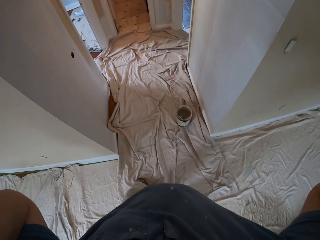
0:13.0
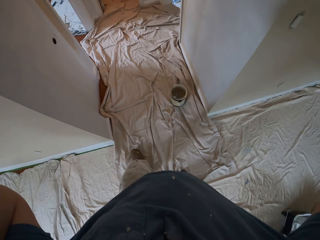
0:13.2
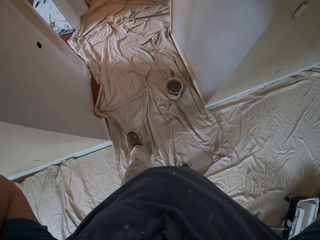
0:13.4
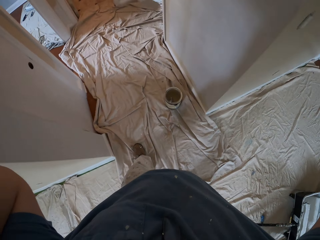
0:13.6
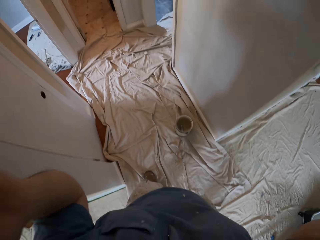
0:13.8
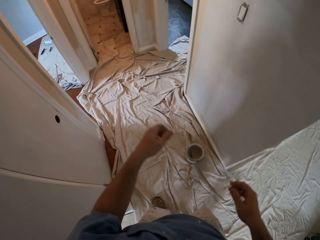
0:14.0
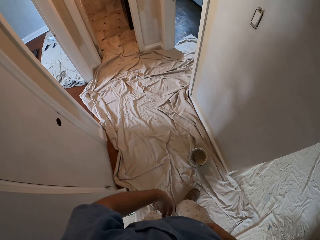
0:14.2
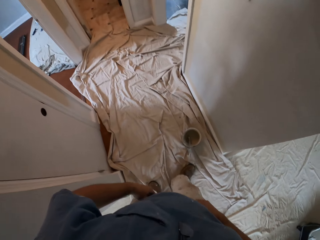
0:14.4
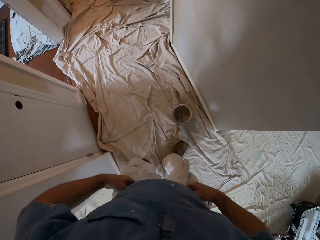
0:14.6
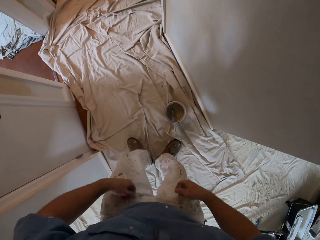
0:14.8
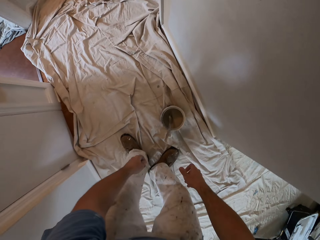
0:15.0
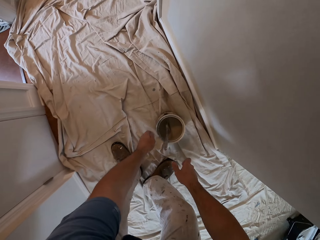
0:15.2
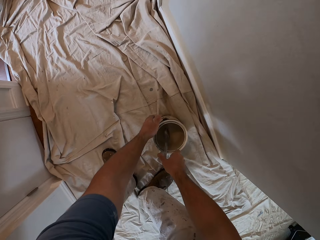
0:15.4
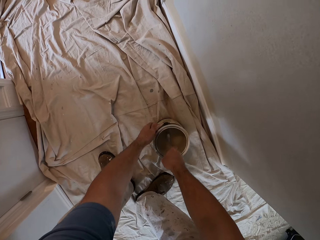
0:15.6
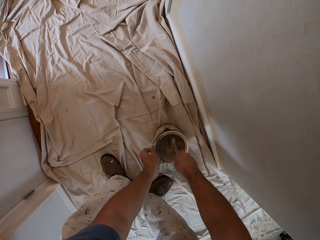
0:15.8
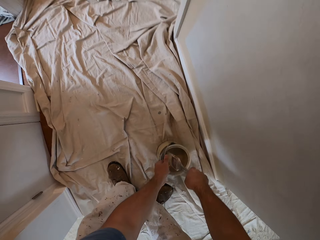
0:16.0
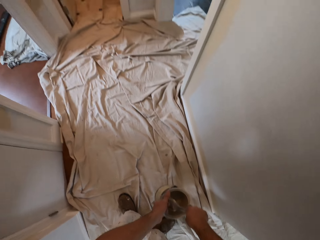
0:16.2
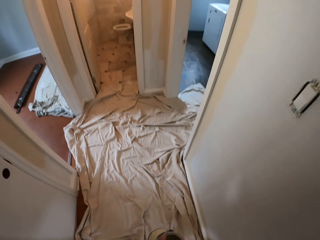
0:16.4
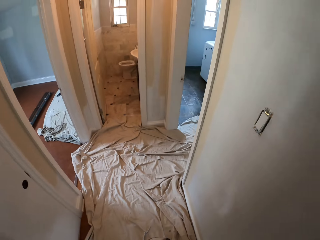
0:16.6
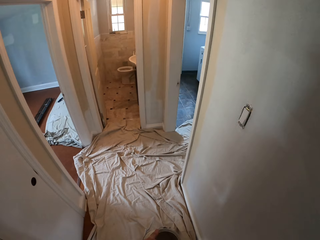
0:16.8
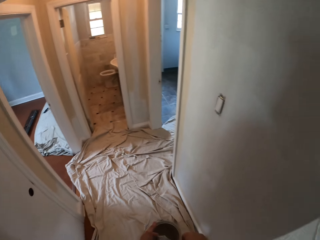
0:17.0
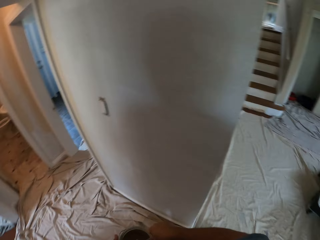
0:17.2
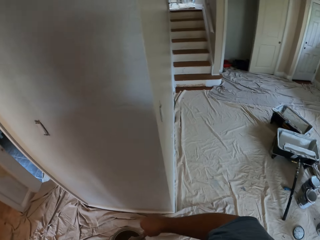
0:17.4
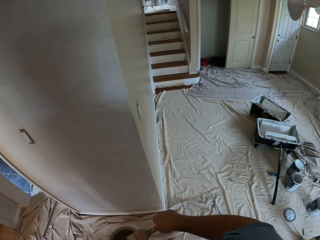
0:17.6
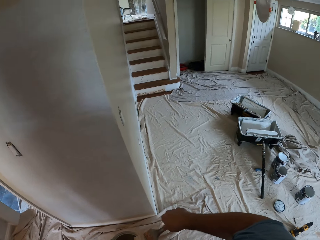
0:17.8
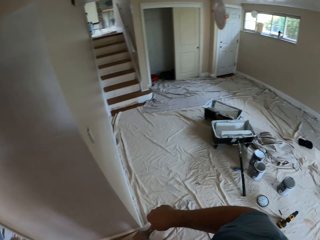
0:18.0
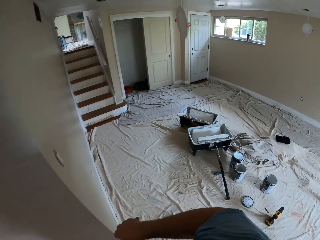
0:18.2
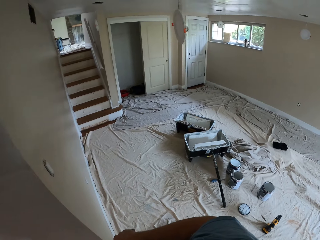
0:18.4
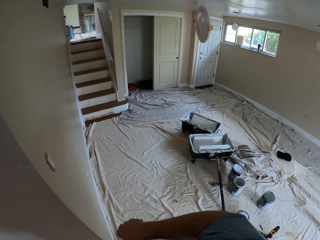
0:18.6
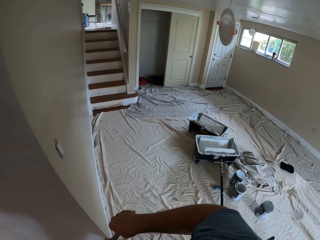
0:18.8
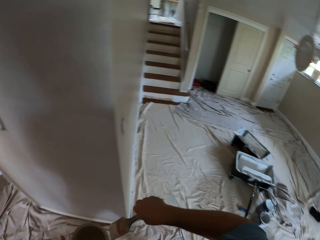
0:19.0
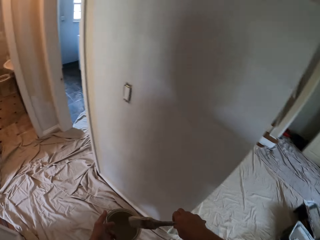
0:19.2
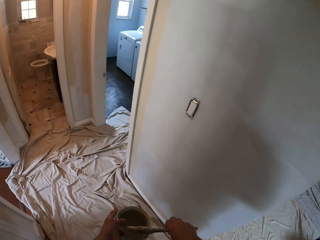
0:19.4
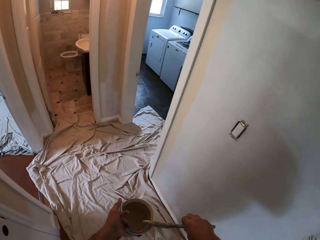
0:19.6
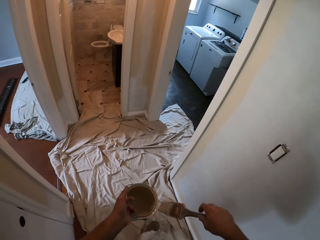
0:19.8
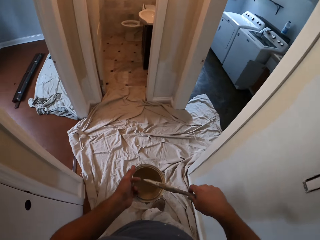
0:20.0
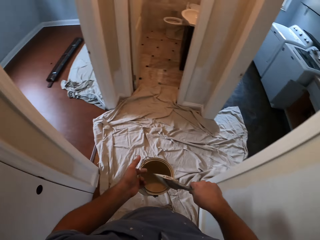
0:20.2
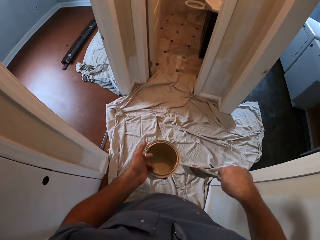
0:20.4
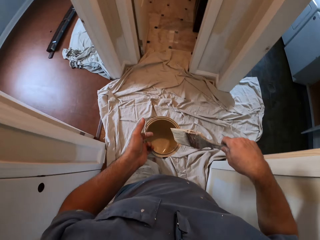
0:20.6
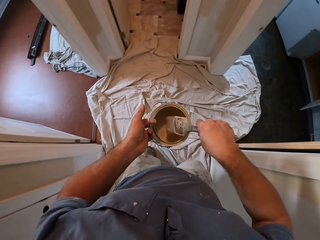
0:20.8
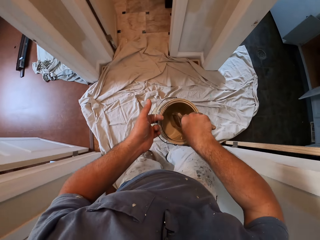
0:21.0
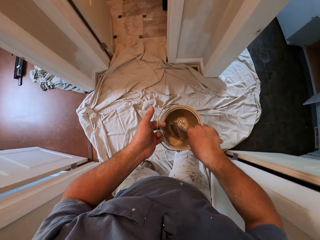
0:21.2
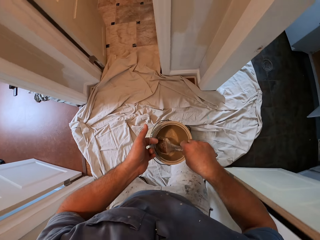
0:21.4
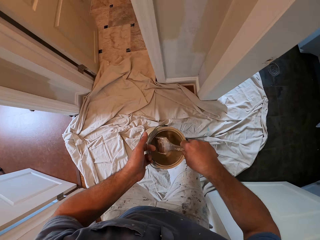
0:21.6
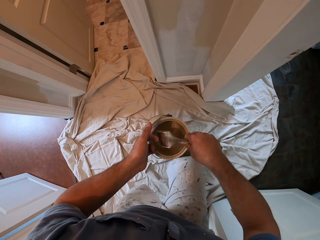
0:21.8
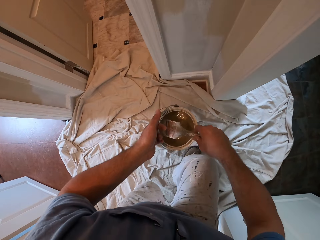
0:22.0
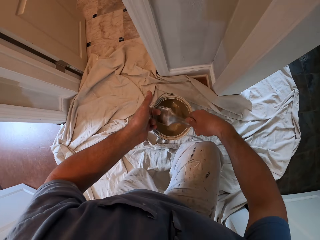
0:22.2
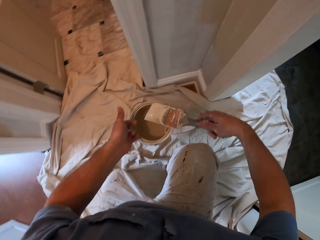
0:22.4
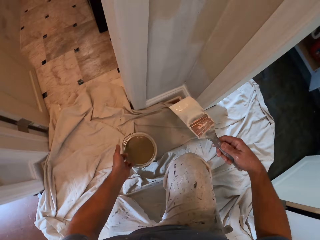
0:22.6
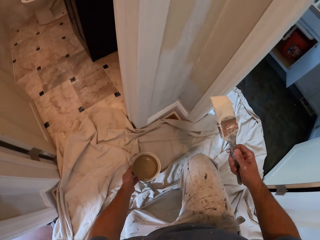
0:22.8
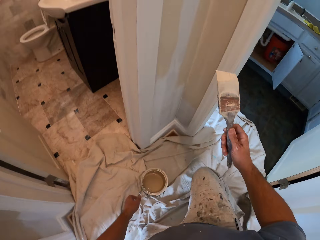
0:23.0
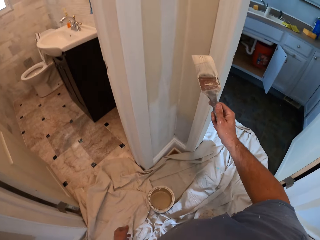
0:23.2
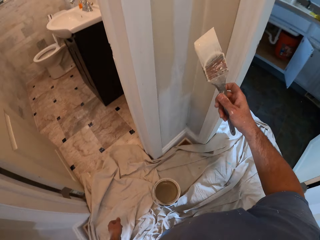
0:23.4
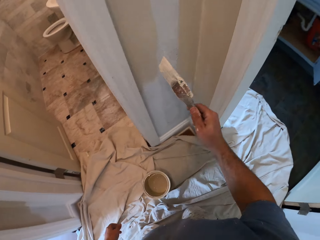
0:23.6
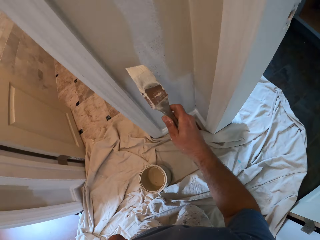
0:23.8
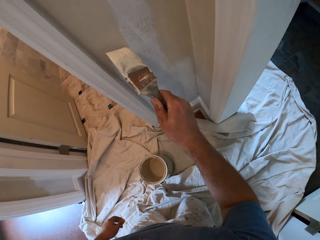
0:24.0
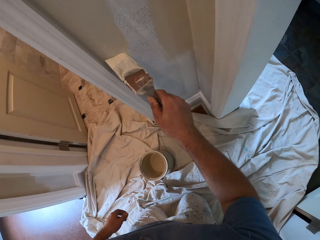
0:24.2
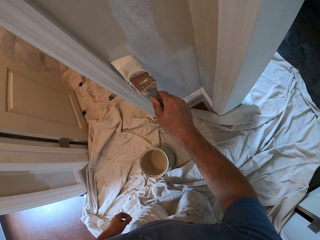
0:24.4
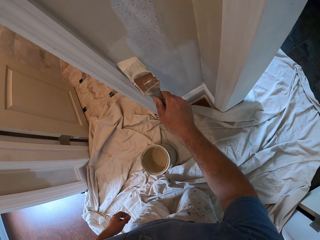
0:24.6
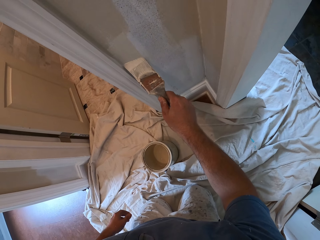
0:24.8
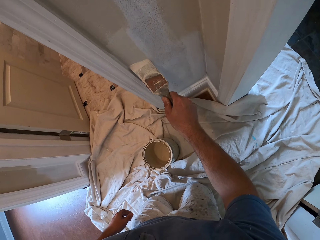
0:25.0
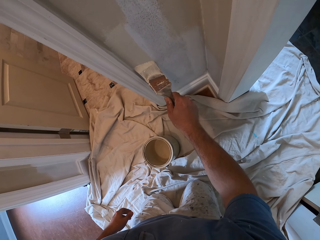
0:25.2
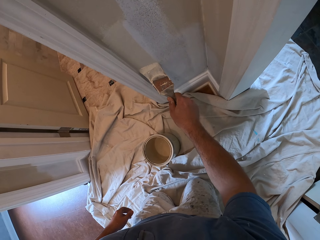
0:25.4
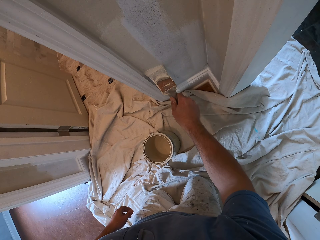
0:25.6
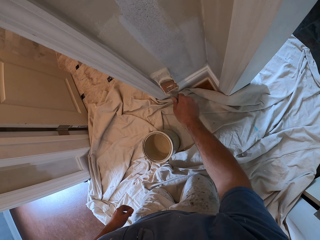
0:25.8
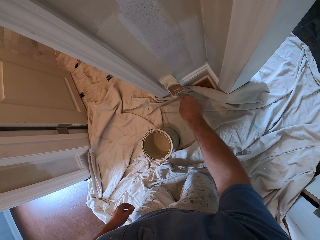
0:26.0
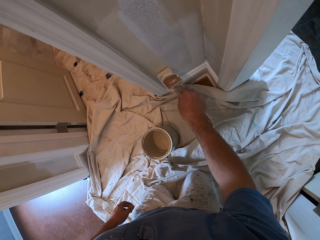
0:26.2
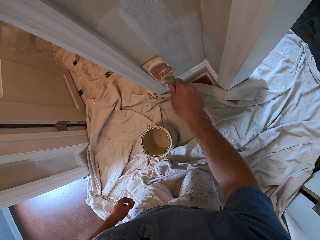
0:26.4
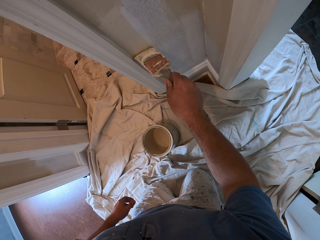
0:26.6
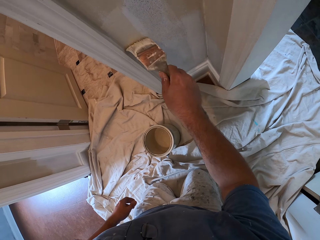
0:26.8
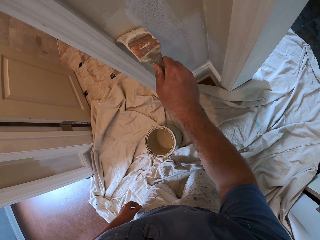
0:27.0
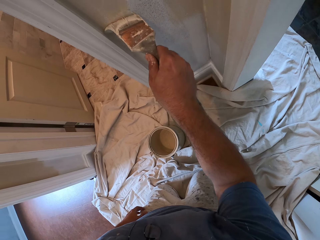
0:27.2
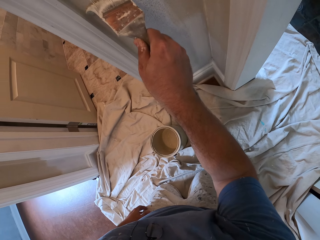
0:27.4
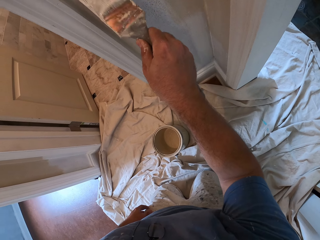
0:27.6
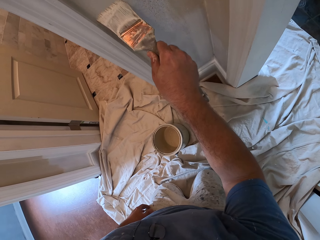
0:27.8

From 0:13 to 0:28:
The camera wearer walks around the house. They bend. They pick up a paint bucket with a paint brush. They walk around the house. They dip the paint brush into the paint. They kneel down. They paint the wall with the paint brush.

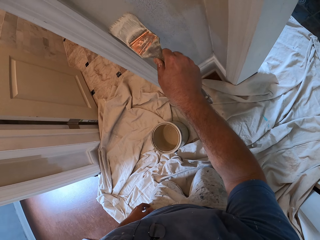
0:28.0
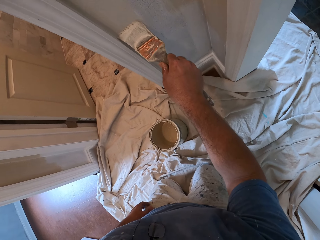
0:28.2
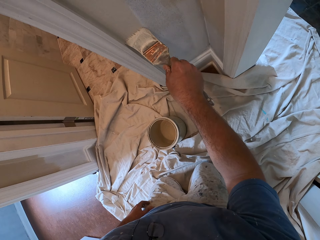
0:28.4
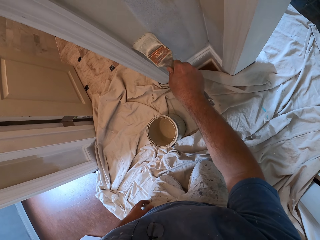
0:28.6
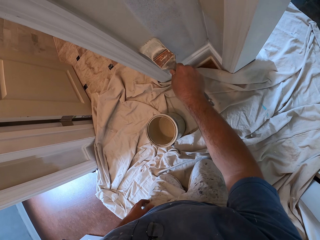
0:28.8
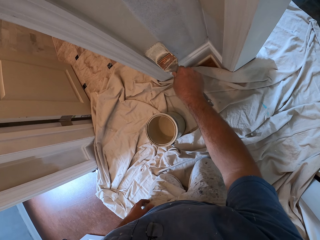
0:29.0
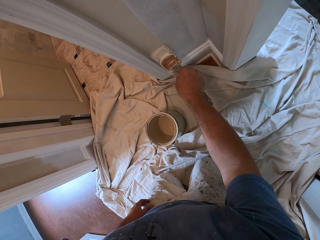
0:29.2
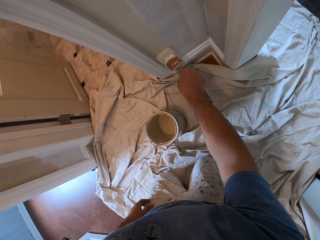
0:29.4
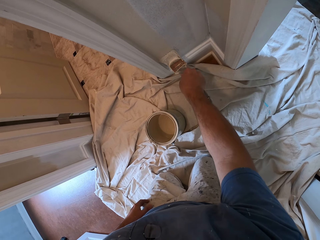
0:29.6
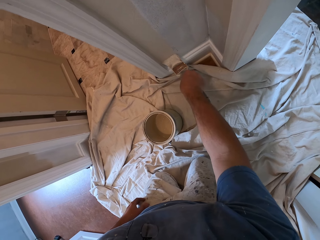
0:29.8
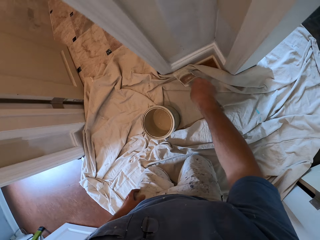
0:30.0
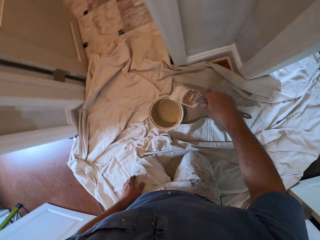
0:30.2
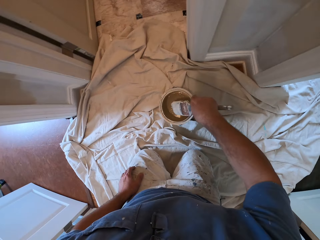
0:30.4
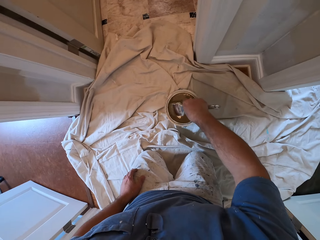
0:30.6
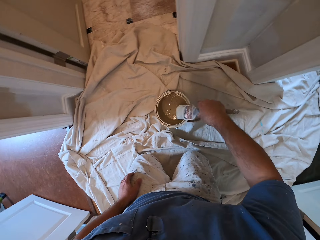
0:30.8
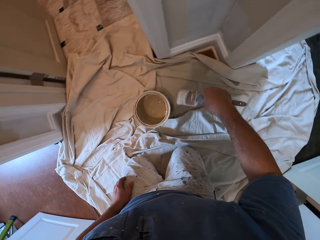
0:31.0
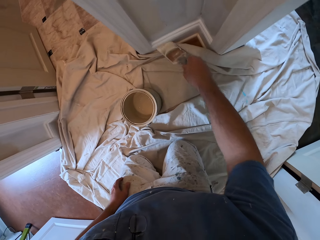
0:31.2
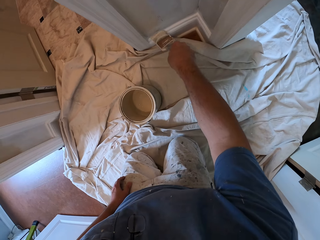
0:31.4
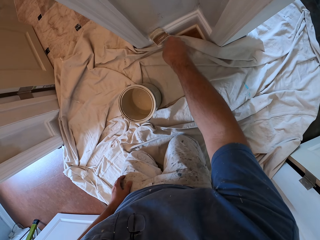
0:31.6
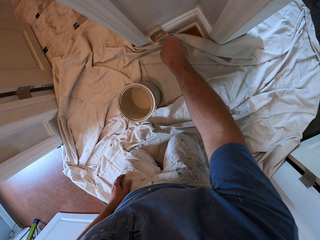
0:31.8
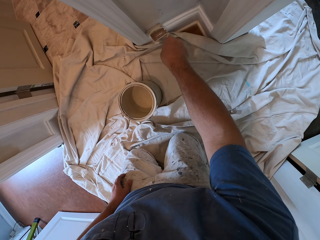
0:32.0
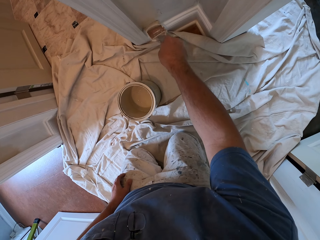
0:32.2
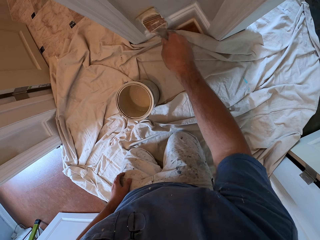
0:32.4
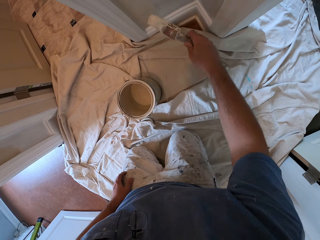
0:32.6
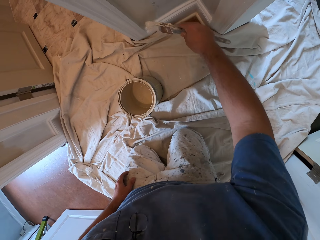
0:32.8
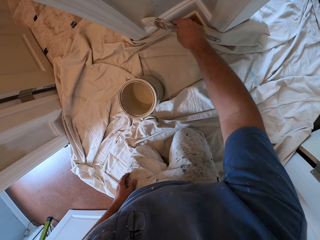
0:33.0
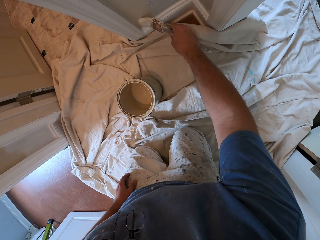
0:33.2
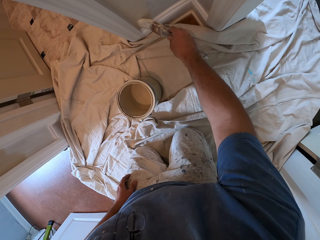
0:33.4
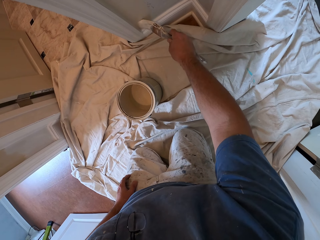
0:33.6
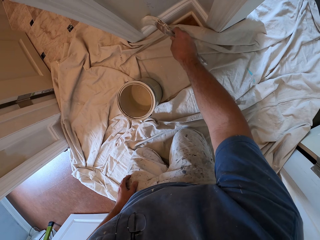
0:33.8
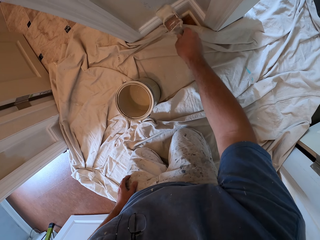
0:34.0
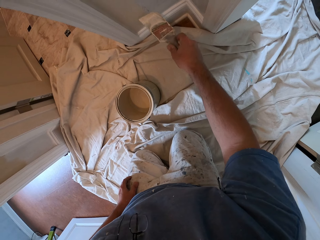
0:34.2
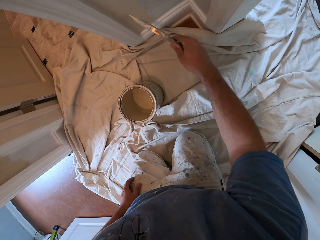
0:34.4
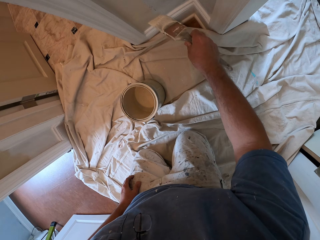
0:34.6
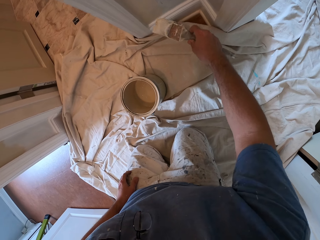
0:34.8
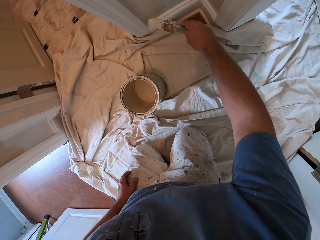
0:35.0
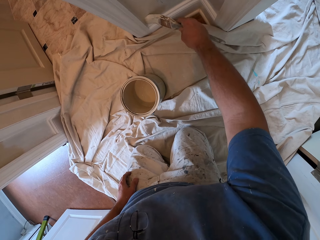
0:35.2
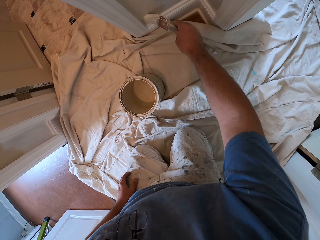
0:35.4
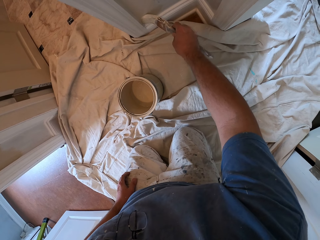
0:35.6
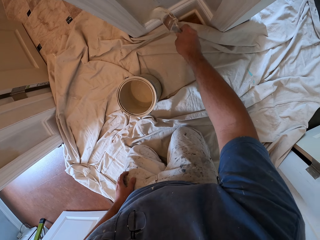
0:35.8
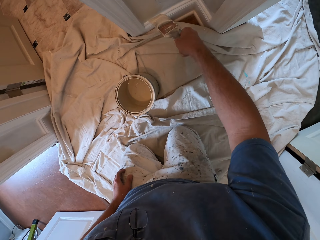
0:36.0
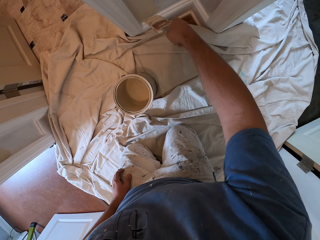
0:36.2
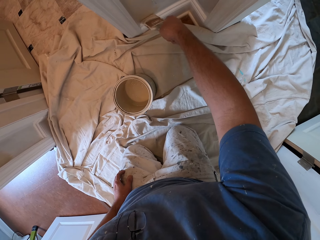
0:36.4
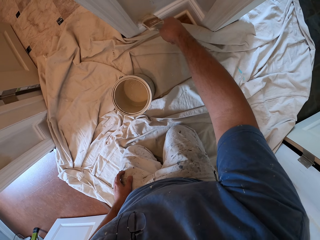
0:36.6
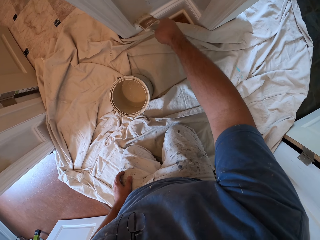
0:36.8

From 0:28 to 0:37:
The camera wearer dips the paint brush into the paint. They paint the wall with the paint brush.
